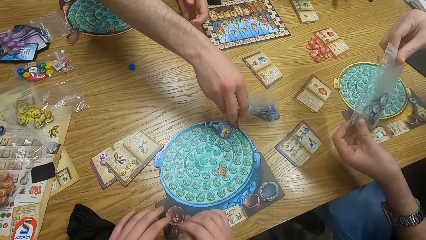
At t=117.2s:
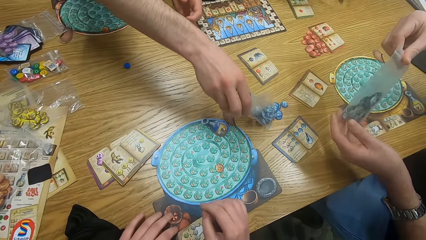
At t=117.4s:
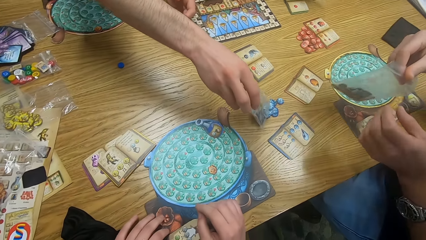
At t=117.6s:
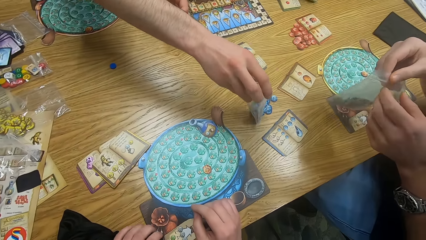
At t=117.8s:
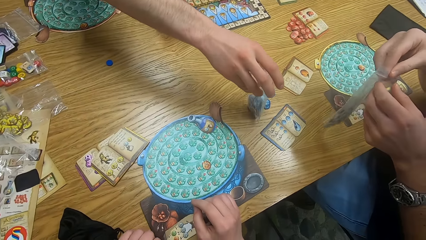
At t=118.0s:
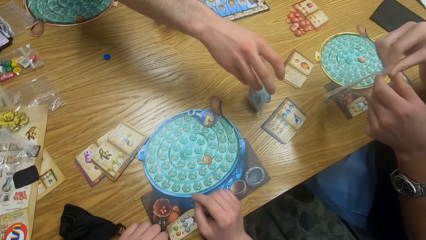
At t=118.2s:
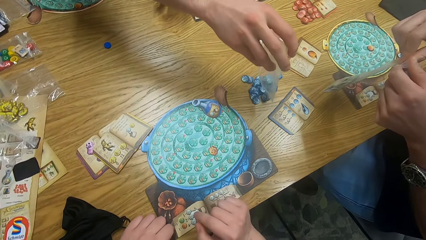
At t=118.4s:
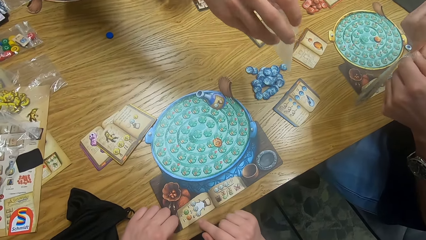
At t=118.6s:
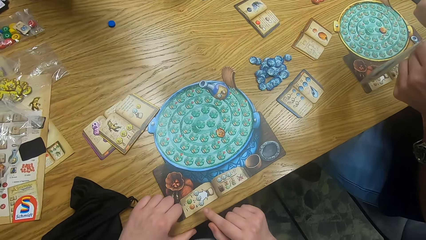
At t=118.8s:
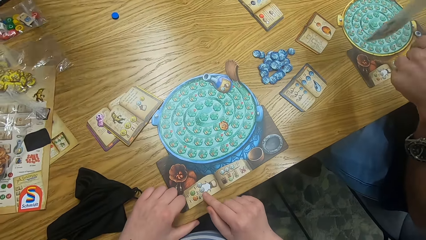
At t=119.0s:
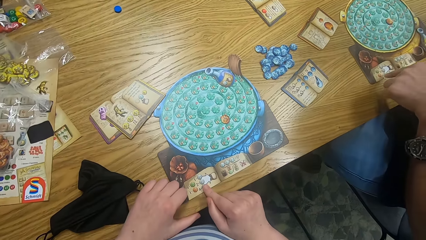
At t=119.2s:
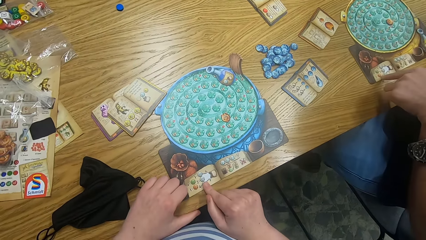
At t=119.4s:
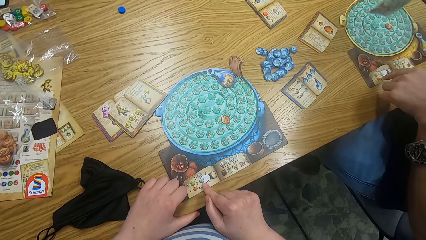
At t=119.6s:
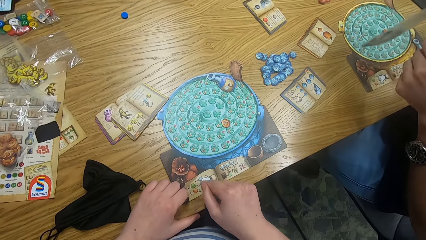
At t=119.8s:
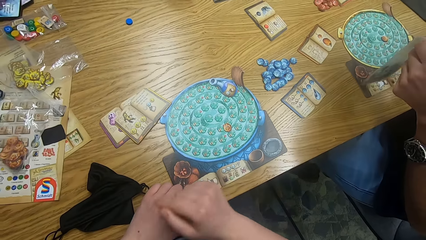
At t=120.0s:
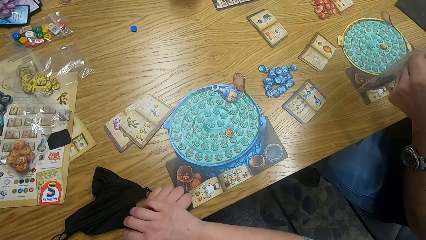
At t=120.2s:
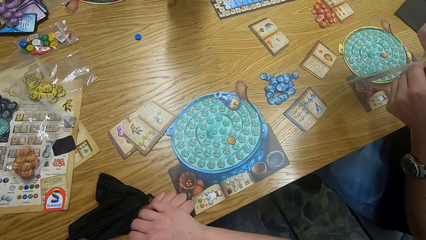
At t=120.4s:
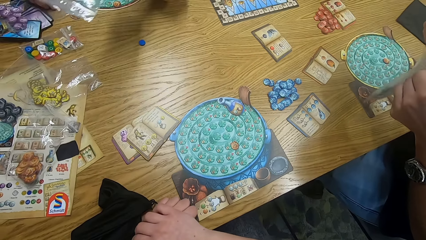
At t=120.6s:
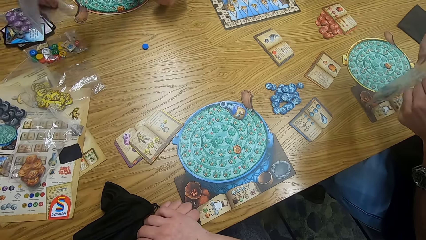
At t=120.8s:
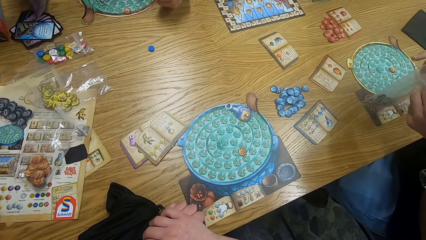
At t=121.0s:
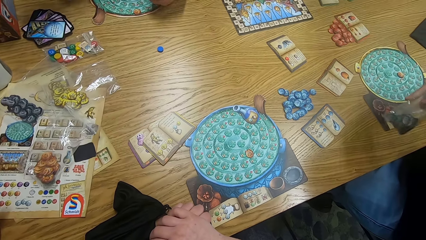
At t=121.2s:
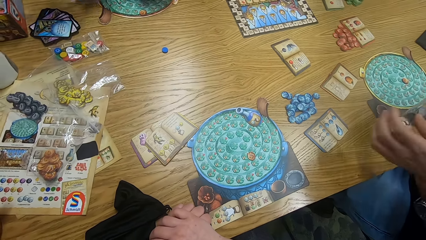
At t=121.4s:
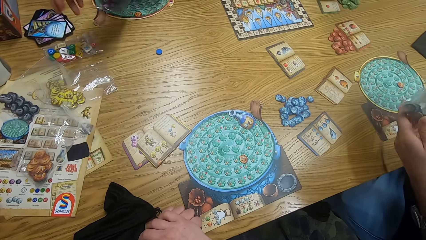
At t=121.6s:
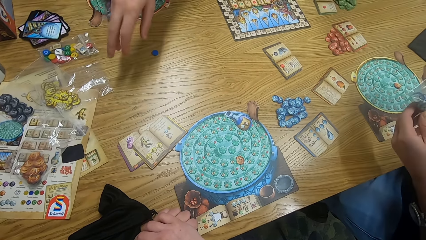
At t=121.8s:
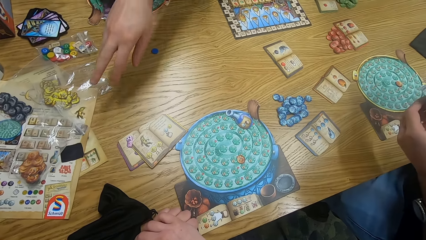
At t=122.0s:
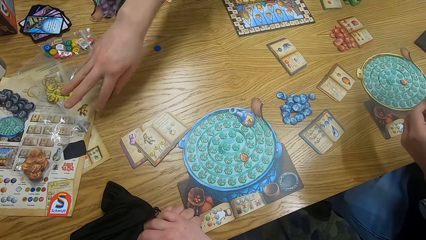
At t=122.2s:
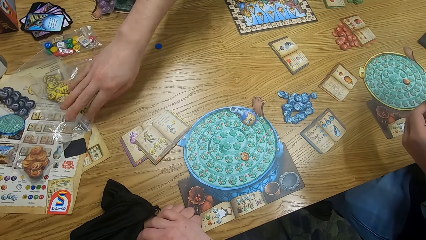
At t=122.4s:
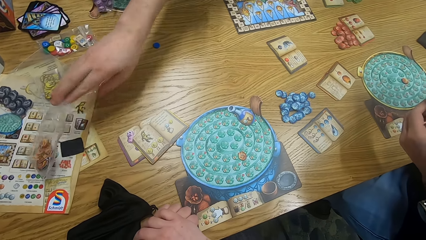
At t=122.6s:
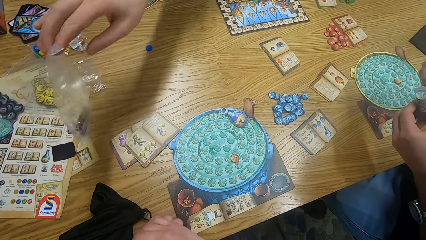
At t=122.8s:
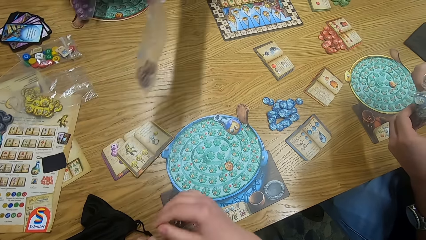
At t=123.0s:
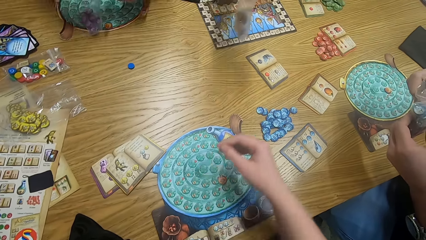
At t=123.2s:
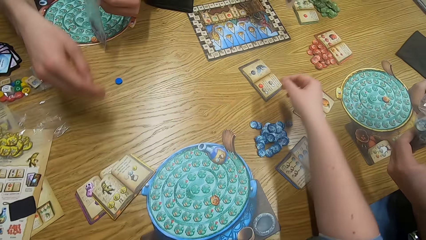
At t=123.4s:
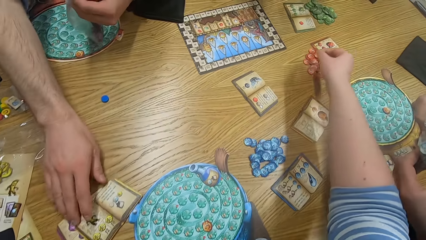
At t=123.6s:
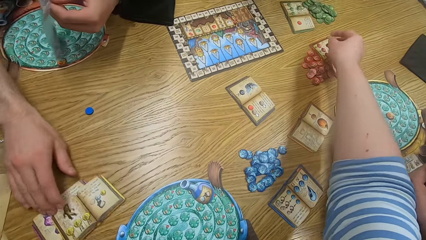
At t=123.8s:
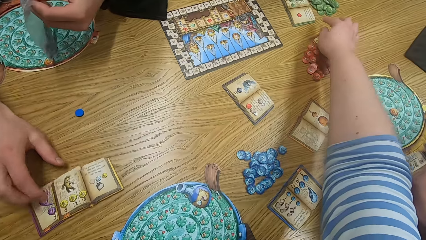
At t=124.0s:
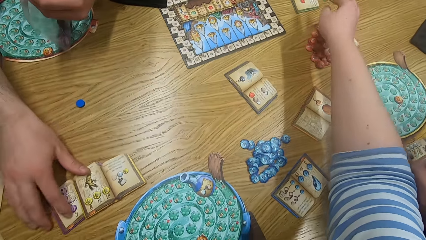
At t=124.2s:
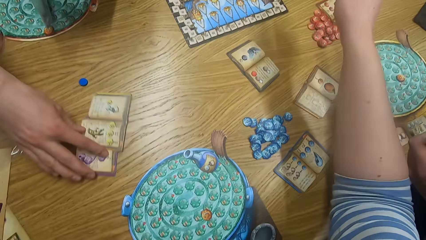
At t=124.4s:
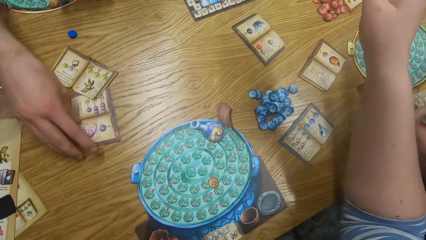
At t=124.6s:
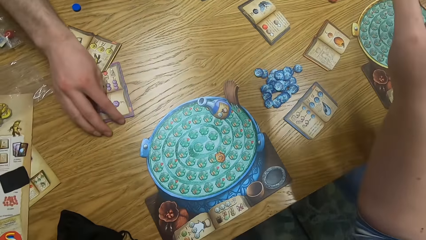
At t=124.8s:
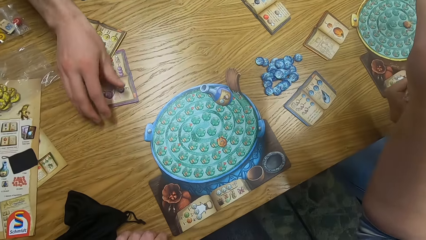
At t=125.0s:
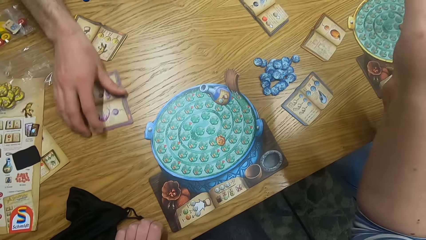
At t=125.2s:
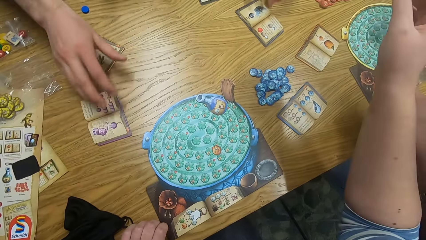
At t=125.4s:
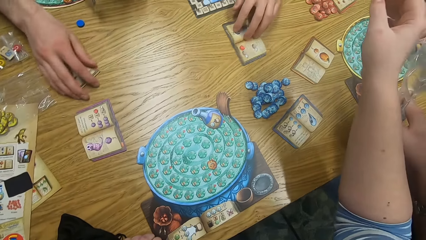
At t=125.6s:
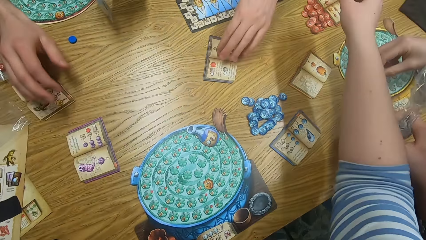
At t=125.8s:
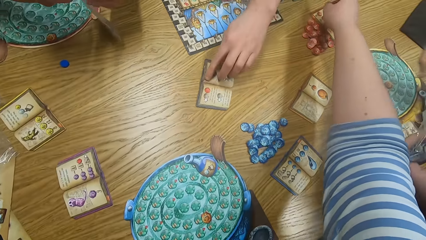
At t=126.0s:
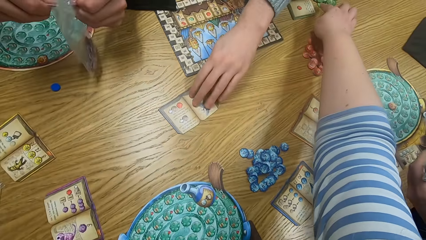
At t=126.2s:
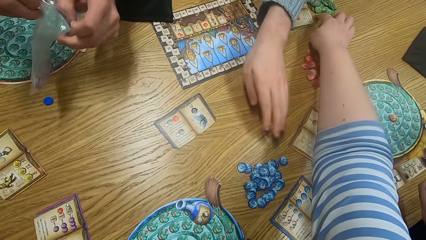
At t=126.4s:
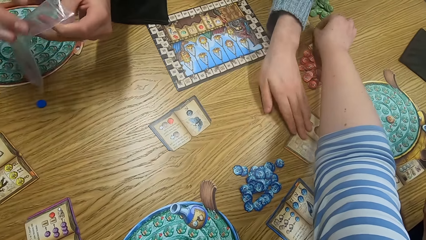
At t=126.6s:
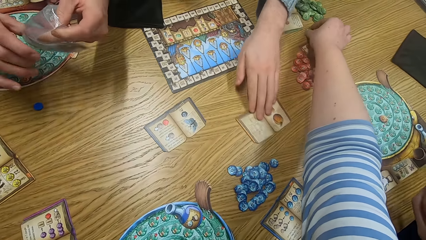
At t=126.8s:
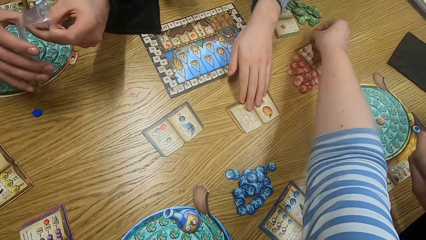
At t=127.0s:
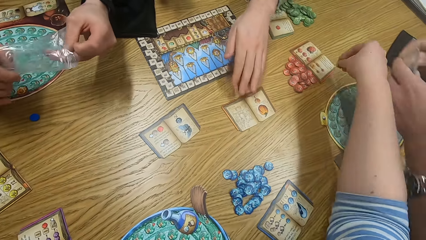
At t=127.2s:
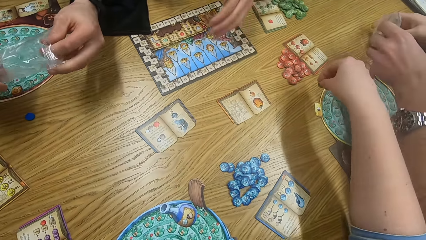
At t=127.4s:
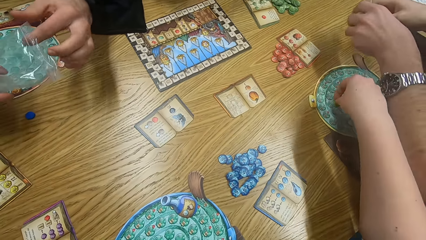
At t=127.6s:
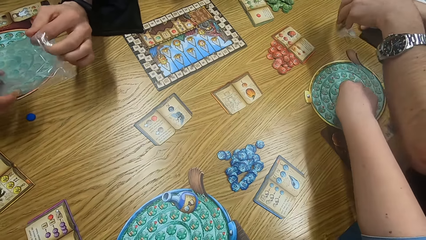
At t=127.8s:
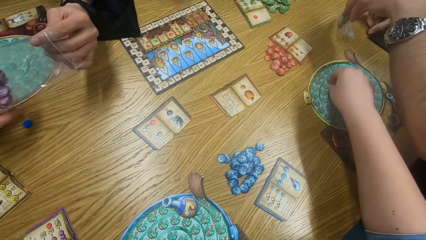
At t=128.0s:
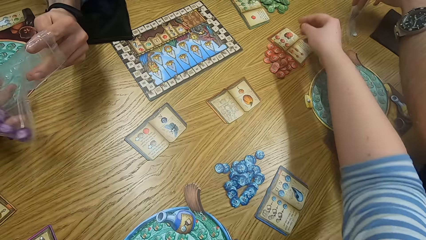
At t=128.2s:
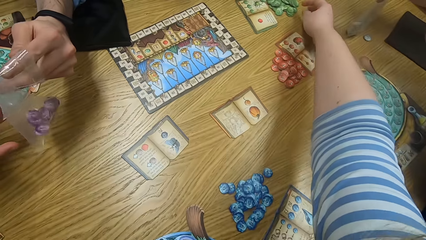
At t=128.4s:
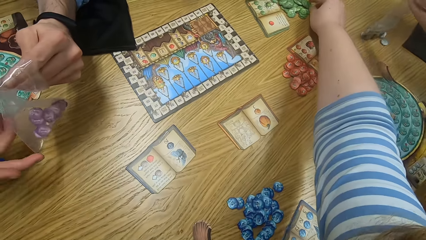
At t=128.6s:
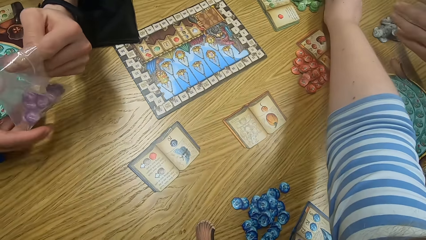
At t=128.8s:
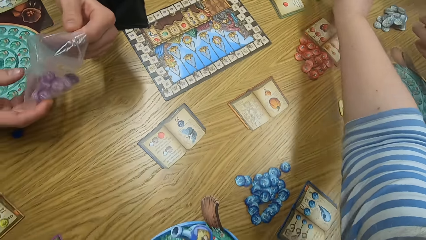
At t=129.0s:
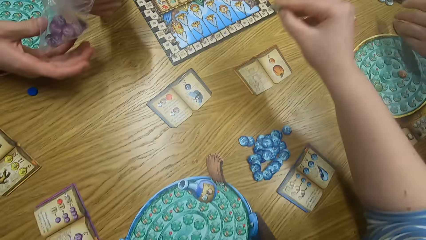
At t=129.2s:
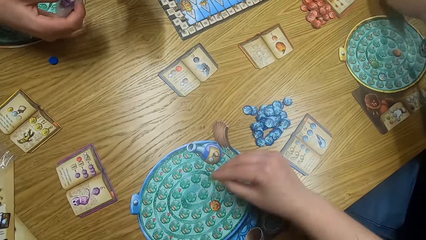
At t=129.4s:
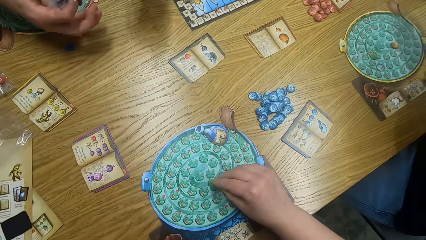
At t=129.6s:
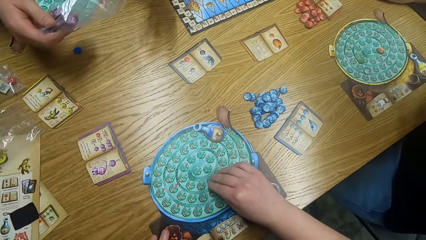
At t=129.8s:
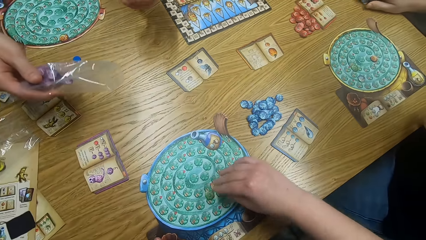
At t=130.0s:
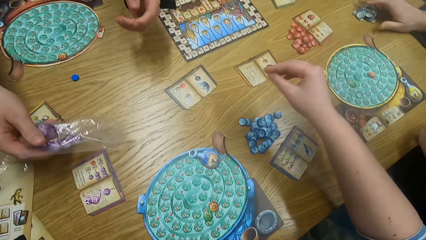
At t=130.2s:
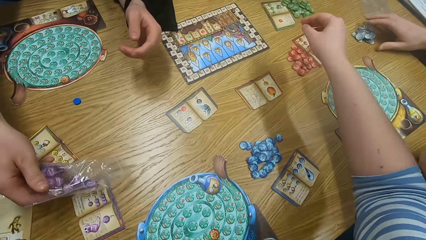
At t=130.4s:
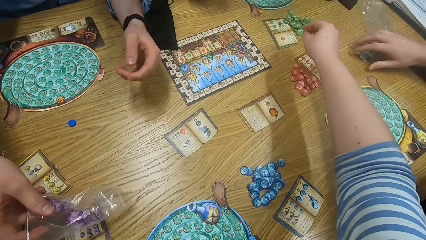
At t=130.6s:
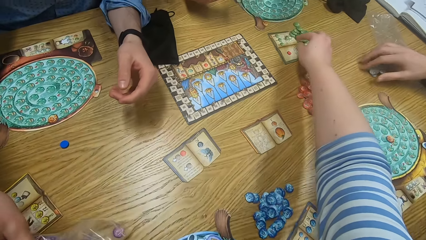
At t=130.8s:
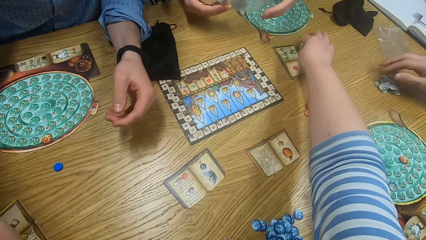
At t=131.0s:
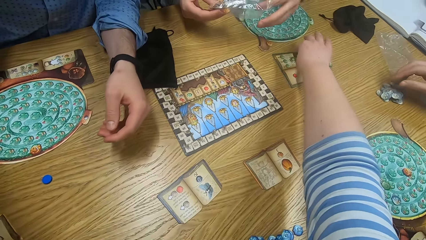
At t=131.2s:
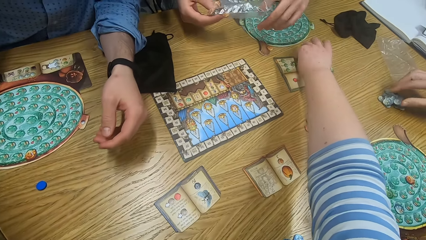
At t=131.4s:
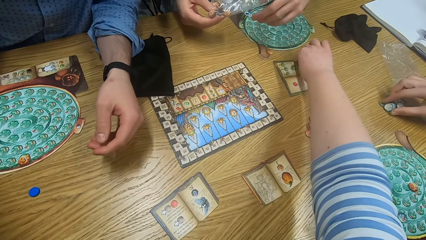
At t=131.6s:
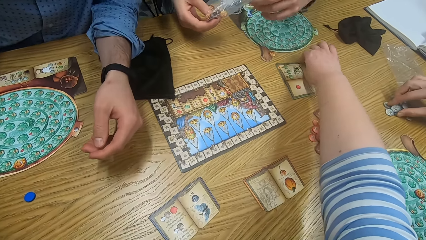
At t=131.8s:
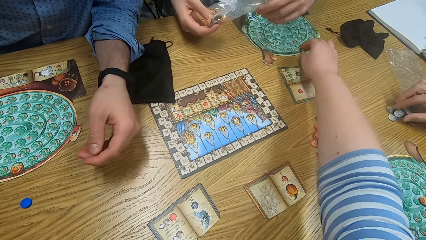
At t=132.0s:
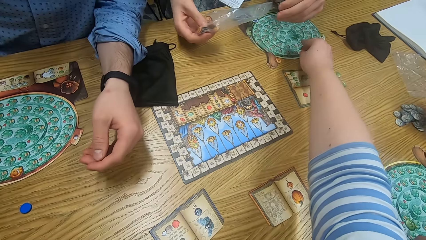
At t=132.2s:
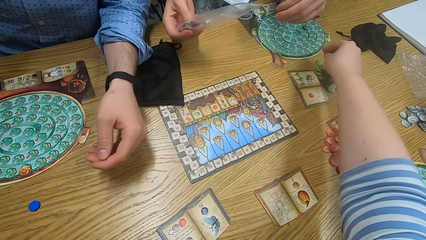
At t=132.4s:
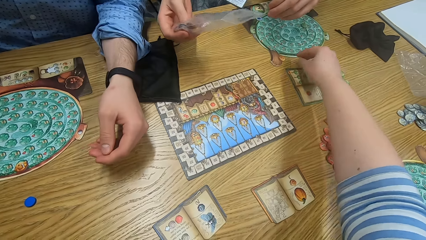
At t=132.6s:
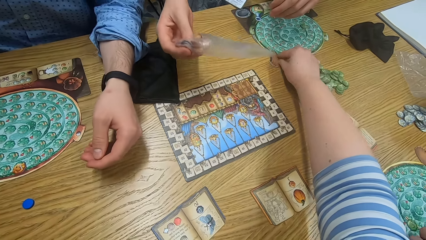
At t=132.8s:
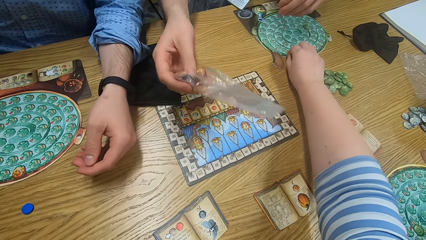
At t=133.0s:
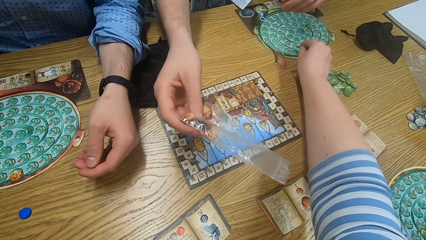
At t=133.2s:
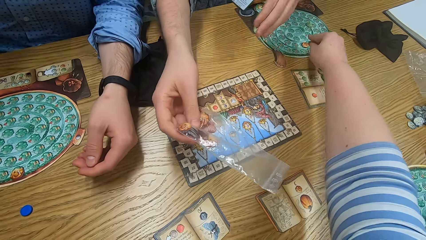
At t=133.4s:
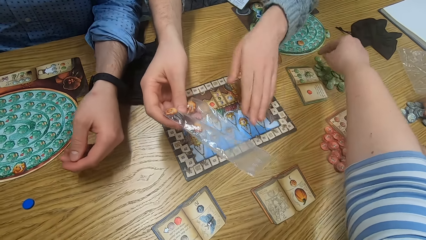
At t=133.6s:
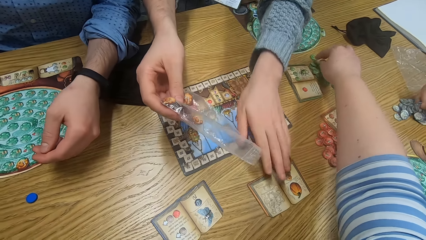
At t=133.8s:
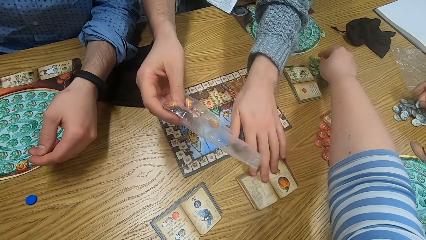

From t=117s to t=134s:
A man holds something. Another man pours something on the table. The camera wearer points at the game board. They hold something. The first man holds the paper. The second man picks up the paper from the table. The first man moves his hands. A person picks up tiles from the table. The camera wearer plays the game. The second man picks up papers from the table. He picks up something. The camera wearer plays the game. The first man holds the paper, and holds it again. The camera wearer plays the game. The second man picks up the paper. The camera wearer puts a tile on the game board. They play the game. The second man pours something on the table. The first man holds something. The camera wearer plays the game. A third man holds something. The first man holds something. The camera wearer plays the game.
